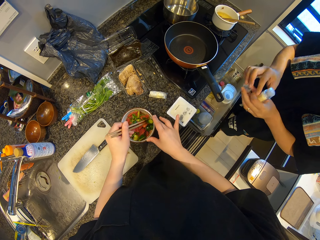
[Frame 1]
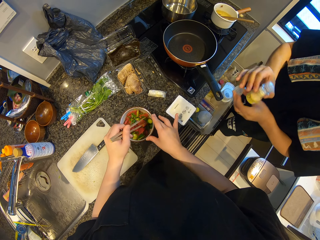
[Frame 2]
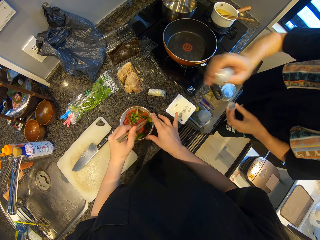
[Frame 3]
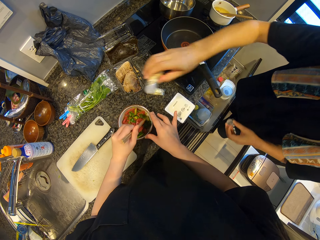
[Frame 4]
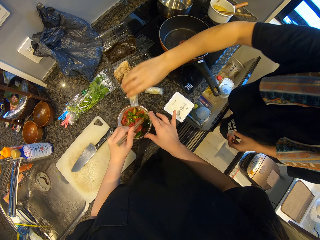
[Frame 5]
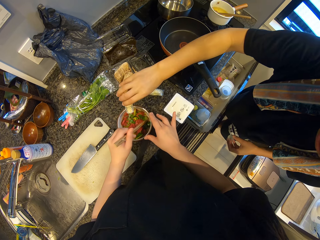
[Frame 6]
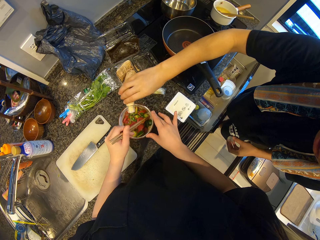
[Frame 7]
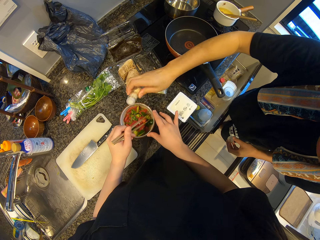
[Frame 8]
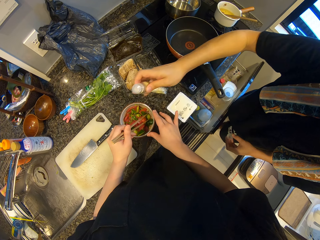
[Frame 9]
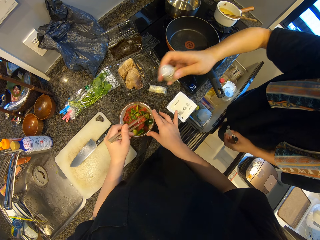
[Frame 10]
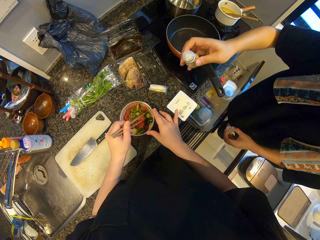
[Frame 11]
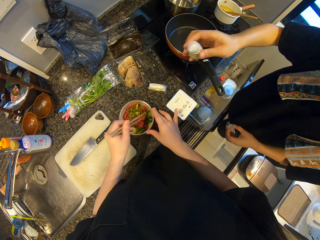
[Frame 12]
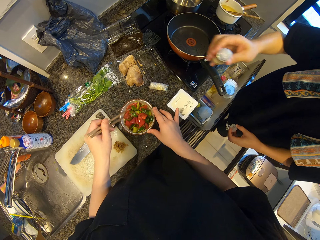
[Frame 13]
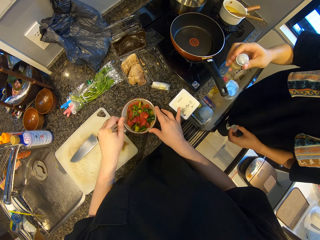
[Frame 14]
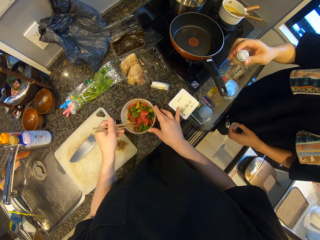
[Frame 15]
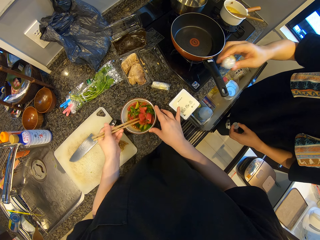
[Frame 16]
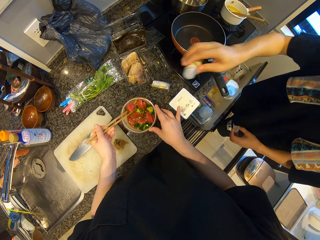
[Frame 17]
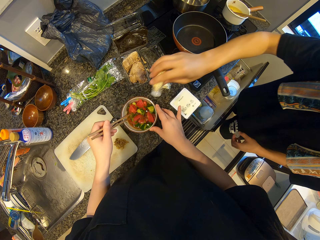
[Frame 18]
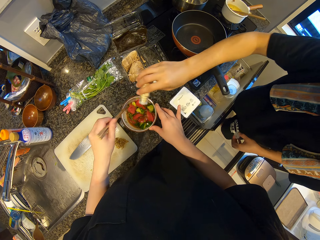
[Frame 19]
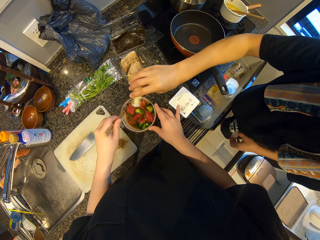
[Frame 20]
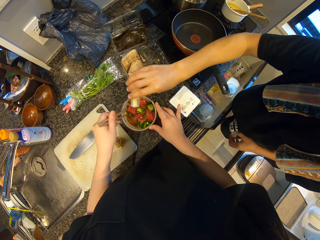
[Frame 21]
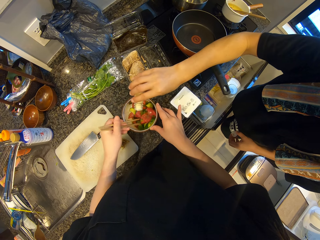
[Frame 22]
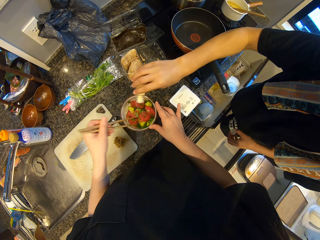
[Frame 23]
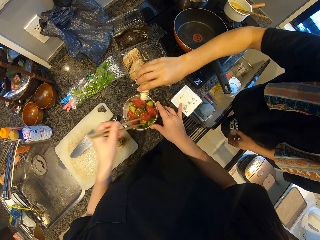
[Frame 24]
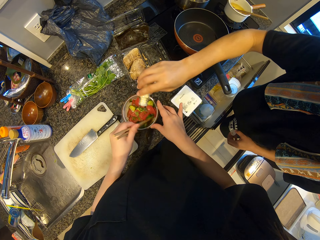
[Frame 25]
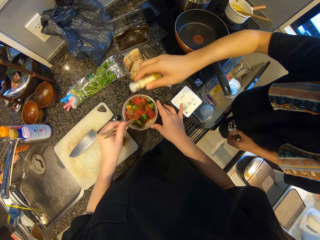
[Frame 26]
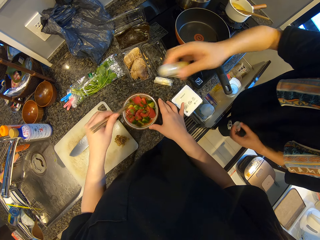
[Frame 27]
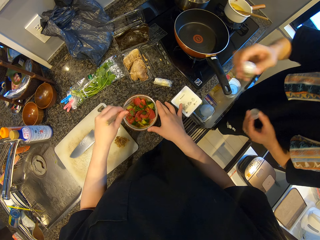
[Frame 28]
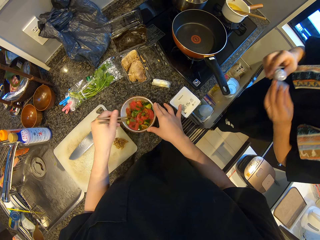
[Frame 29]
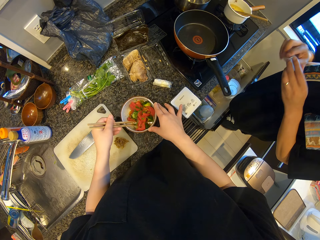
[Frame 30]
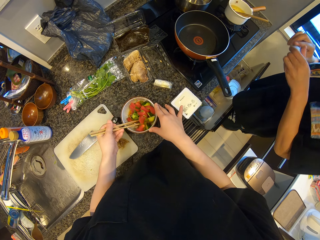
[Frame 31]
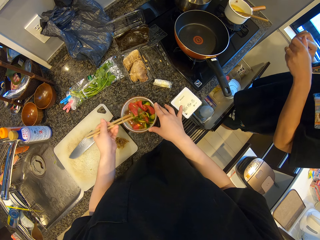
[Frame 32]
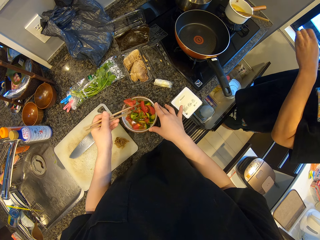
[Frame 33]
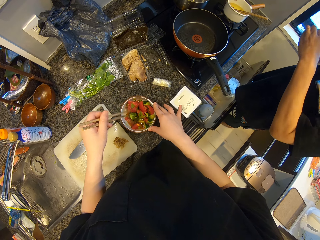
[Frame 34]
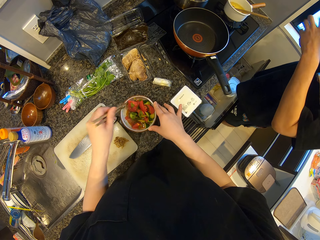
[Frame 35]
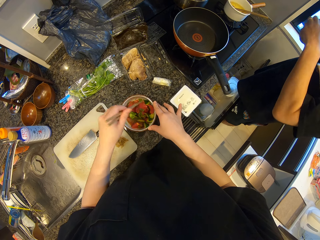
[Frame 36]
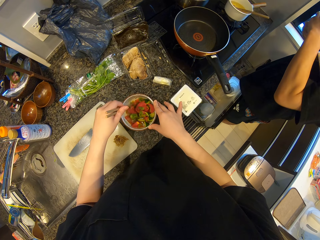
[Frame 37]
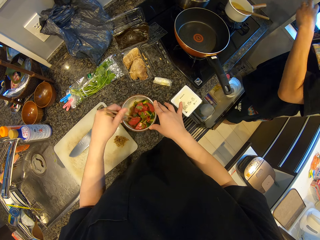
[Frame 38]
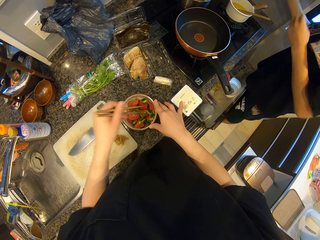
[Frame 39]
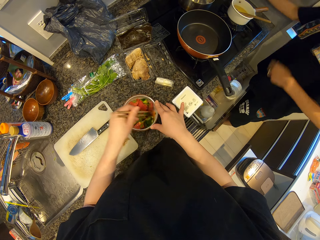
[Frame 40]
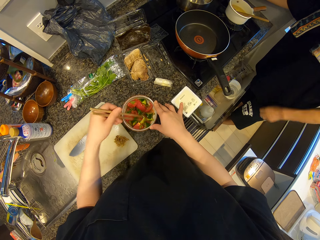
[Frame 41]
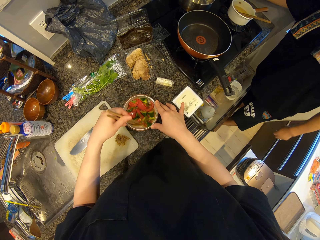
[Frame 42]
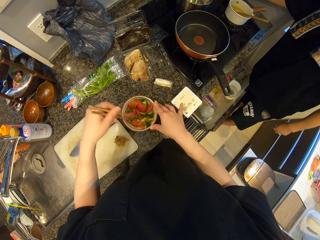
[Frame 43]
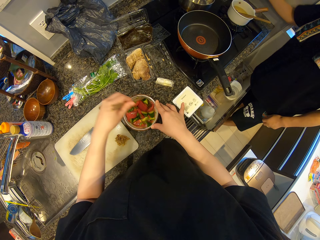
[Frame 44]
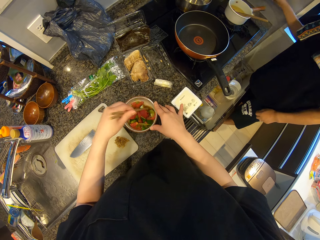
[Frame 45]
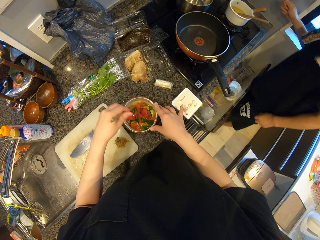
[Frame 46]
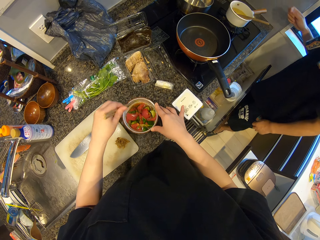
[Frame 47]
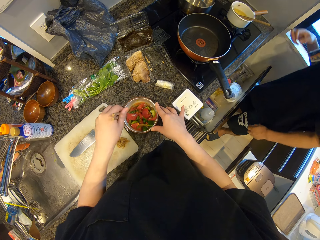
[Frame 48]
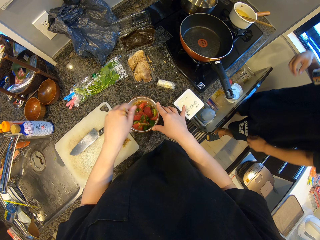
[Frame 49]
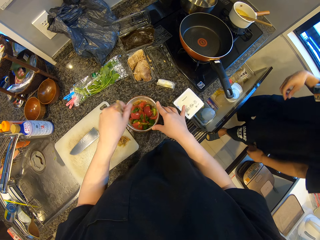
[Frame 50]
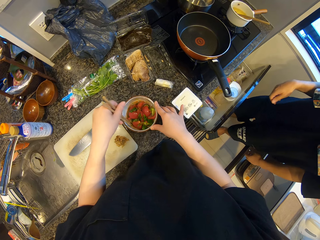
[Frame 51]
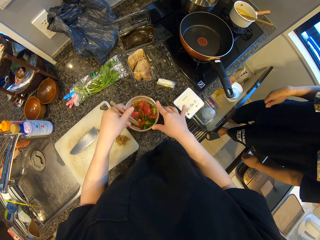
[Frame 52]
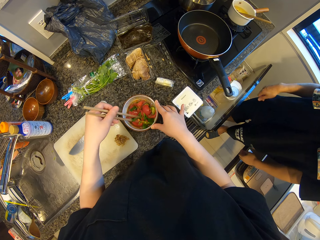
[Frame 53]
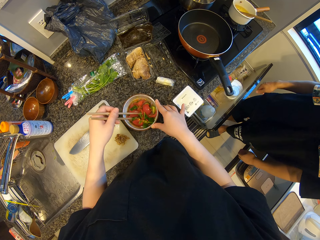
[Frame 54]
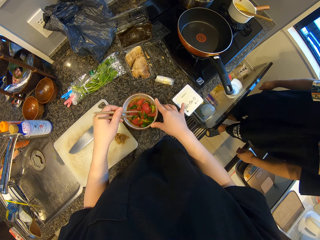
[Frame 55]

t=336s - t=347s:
A man holds a bottle top. The man pours the other spice into the bowl. He pours the other spice into the bowl again. The man closes the other container of spice and drops the other container of spice on the counter.

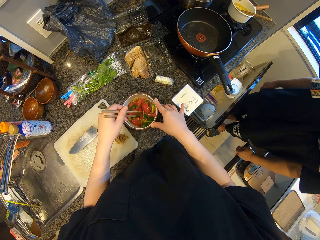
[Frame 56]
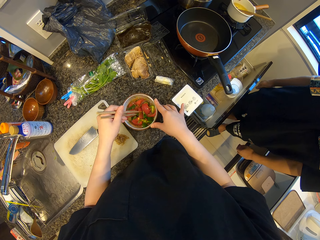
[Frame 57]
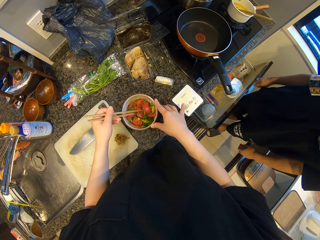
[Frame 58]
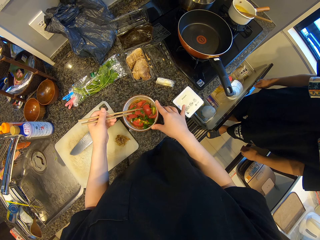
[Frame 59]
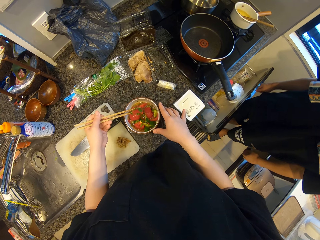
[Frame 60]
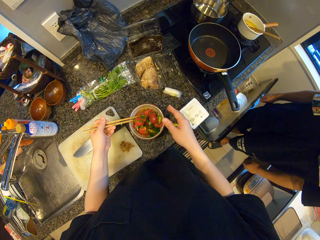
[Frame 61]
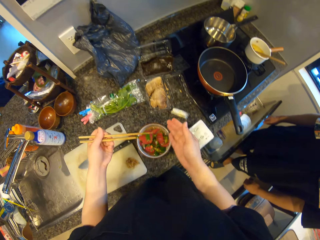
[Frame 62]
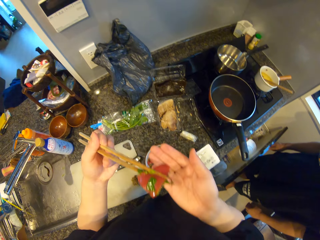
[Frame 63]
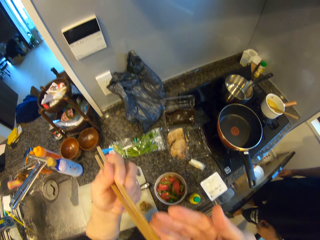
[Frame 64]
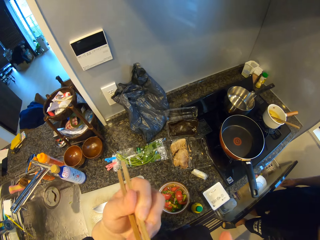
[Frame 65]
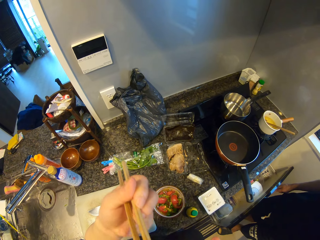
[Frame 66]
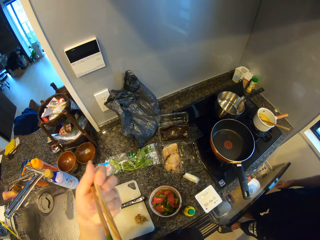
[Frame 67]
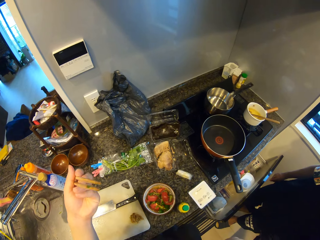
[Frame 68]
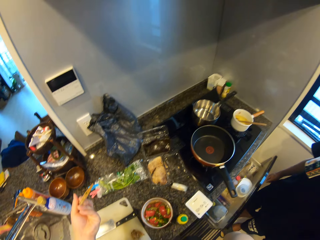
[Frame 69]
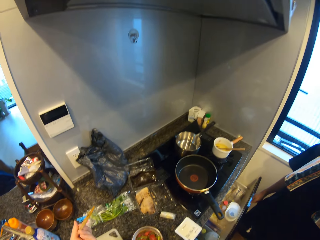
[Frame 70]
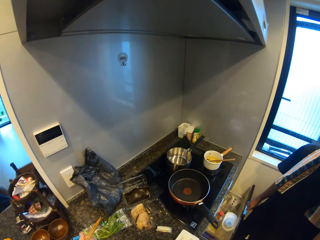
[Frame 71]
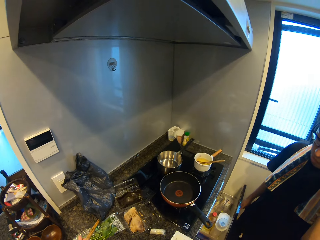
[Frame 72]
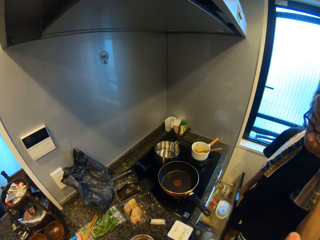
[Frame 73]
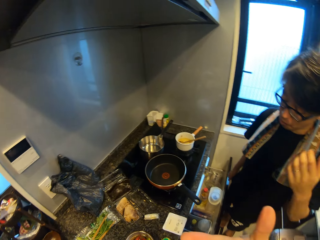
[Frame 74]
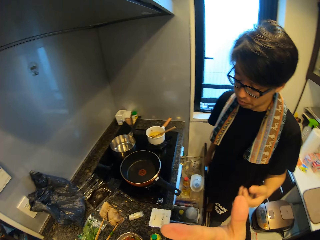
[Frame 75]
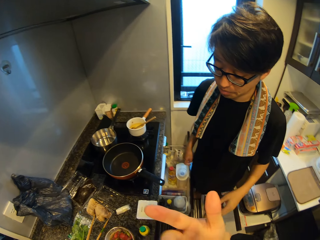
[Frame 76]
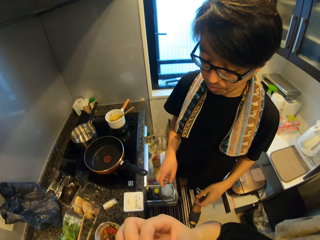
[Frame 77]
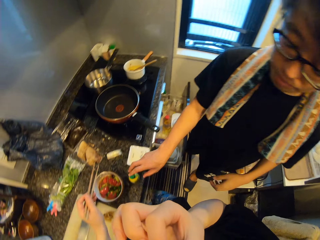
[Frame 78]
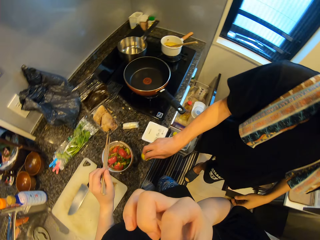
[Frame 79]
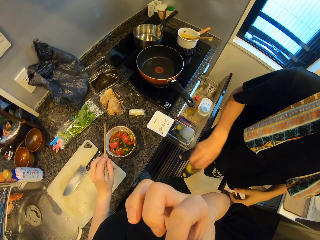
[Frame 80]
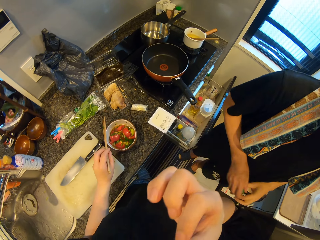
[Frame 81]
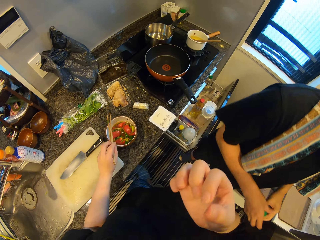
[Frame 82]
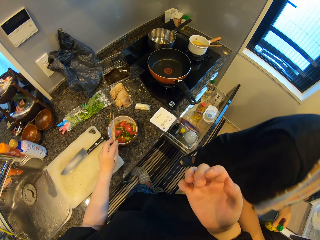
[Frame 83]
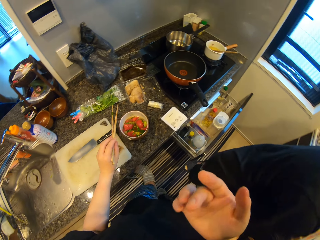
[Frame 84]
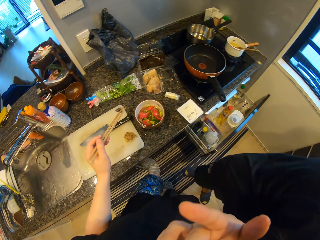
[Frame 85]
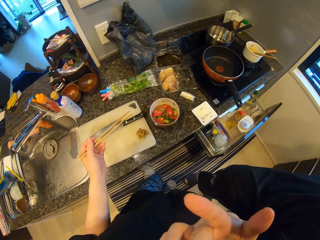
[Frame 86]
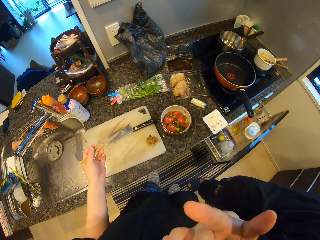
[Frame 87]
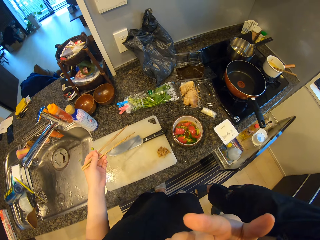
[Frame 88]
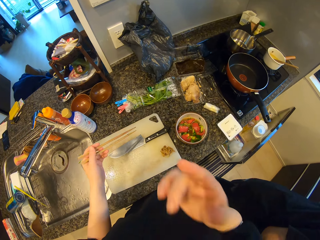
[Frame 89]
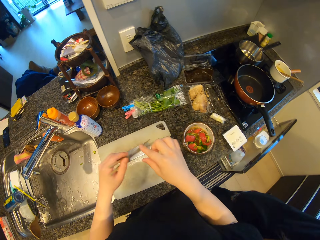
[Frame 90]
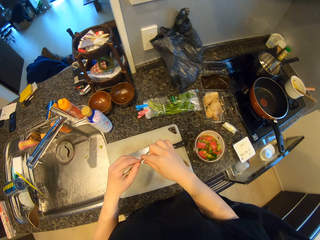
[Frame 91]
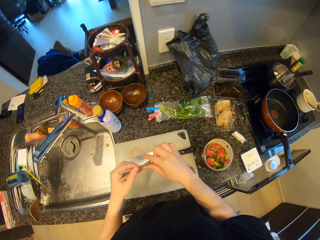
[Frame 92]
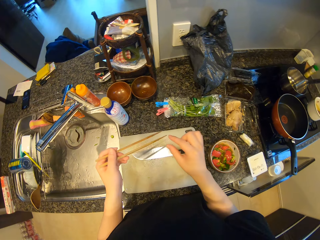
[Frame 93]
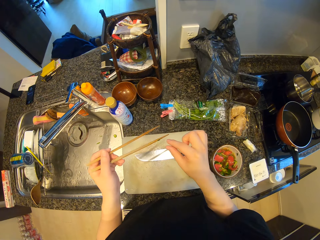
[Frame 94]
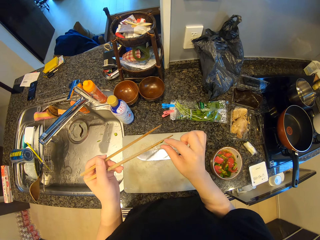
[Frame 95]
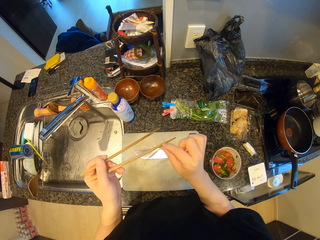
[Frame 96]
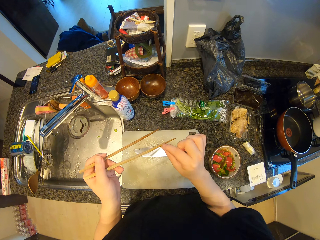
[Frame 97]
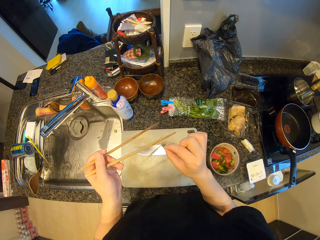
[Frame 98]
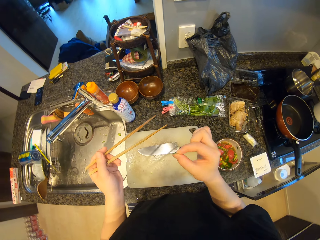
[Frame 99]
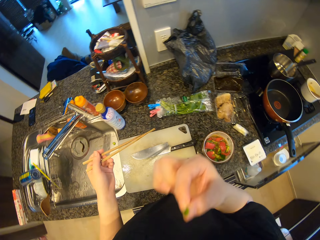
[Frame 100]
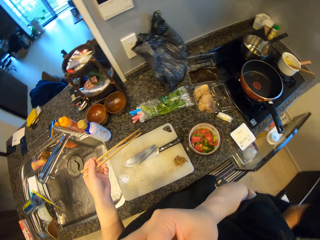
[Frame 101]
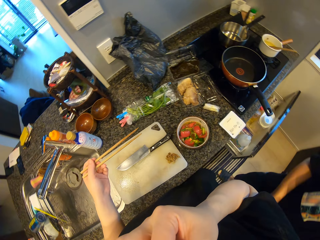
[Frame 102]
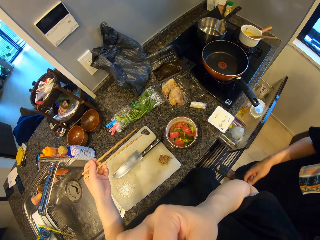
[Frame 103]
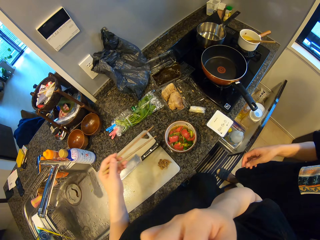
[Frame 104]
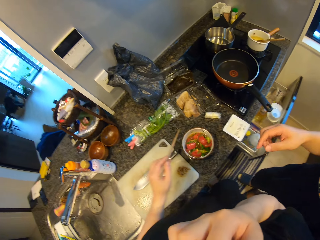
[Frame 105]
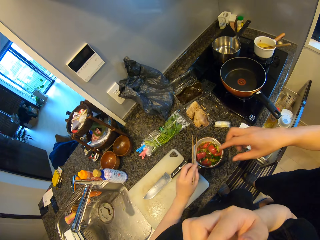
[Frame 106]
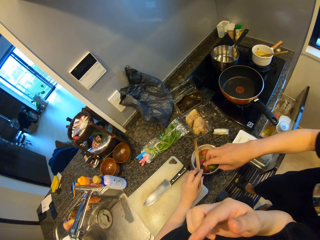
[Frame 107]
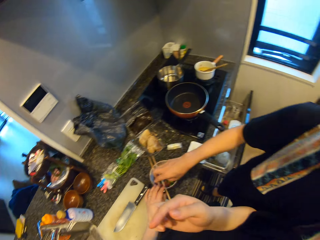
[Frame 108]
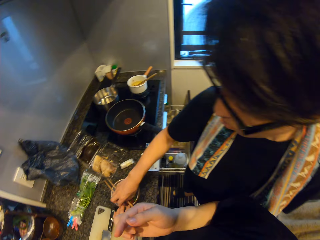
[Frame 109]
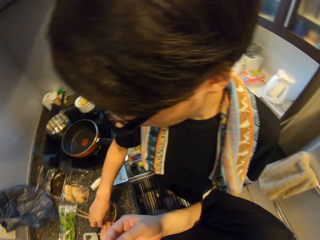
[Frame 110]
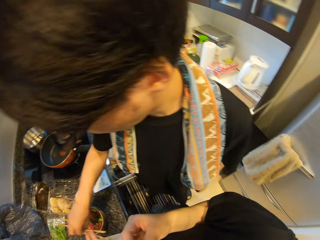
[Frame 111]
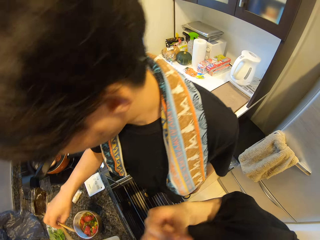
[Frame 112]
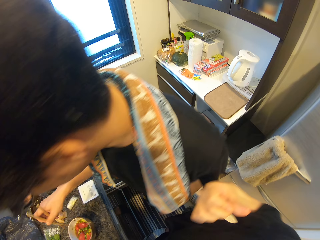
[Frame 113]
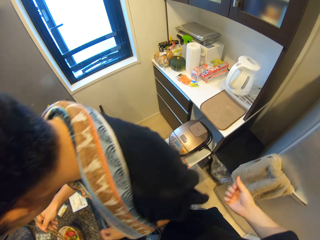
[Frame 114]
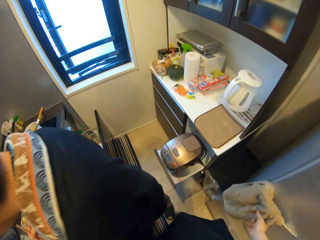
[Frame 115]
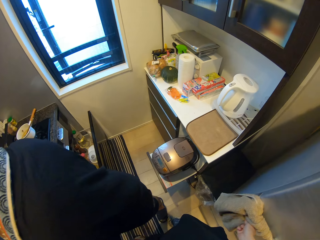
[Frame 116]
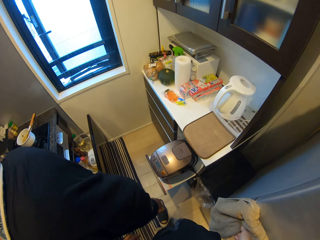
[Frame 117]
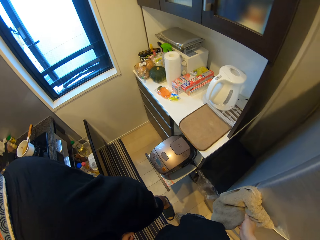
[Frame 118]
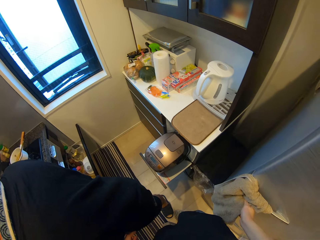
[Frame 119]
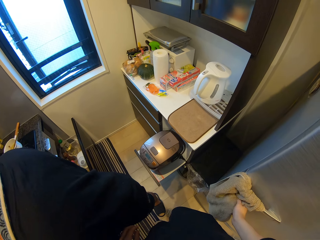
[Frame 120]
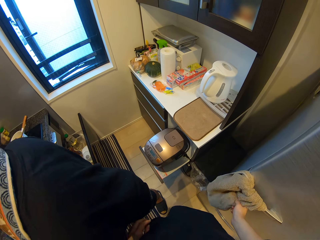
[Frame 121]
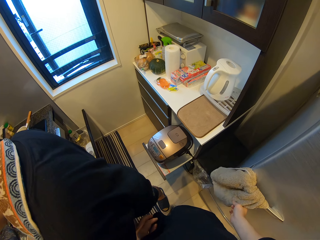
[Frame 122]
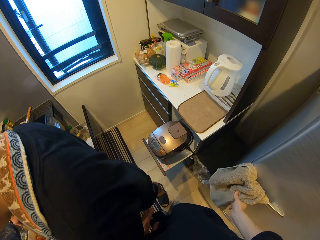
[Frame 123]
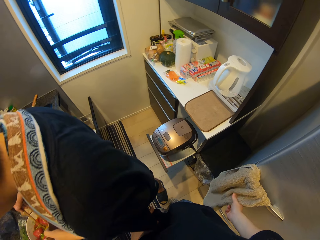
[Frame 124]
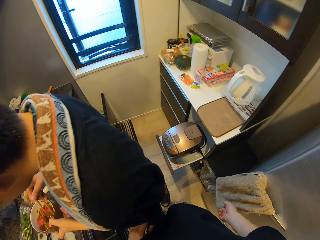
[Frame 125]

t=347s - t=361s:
The camera wearer eats the content of the bowl with the chopsticks. The man picks up the other bottle of sauce with his right hand. The camera wearer licks his fingers. He picks up a piece of celery from the chopsticks. He touches a chopstick. He puts the piece of celery in his mouth. He drops the chopsticks on the bowl. The man picks up the chopsticks from the top of the bowl with his right hand. The camera wearer touches a kitchen towel. He cleans his hands with another towel.
